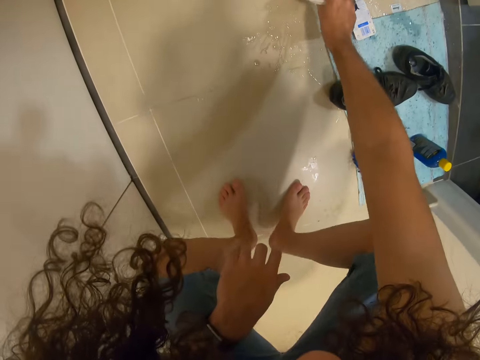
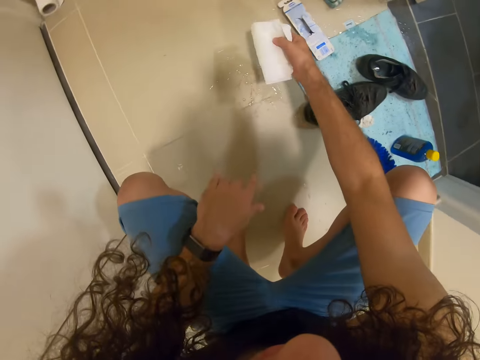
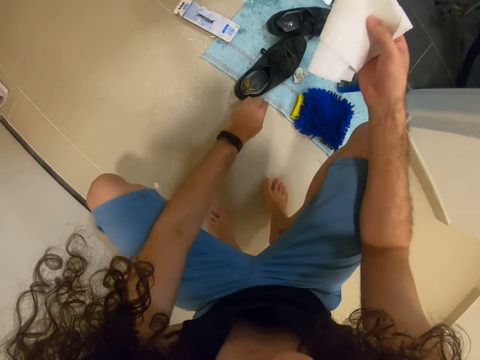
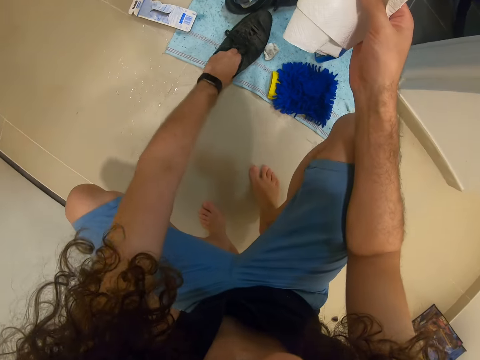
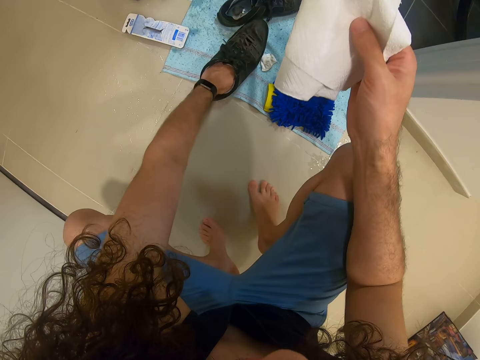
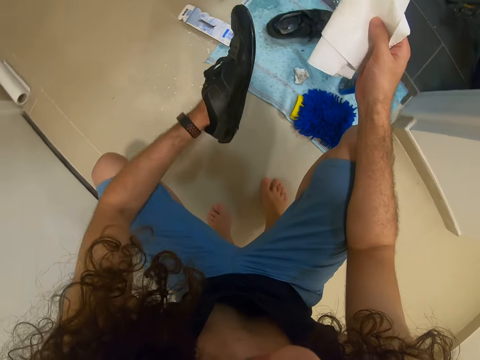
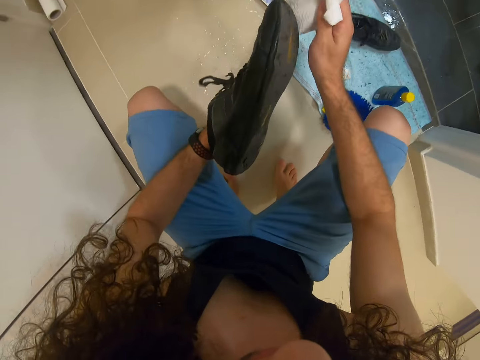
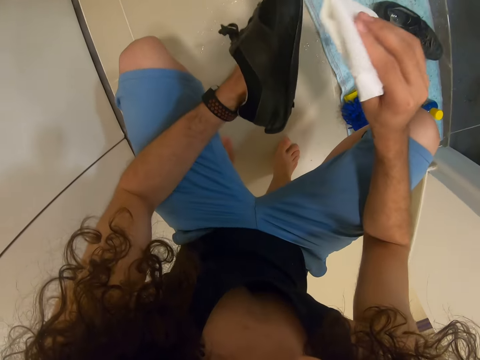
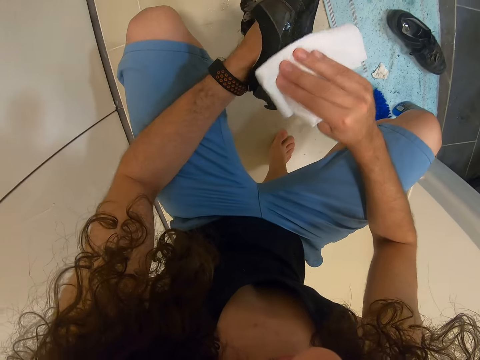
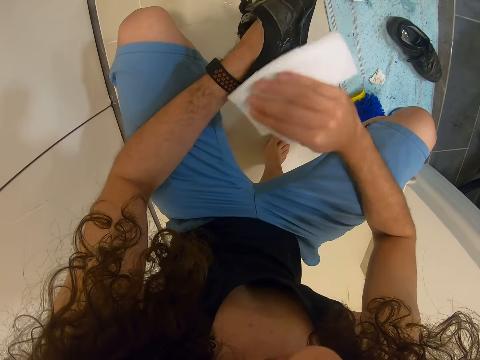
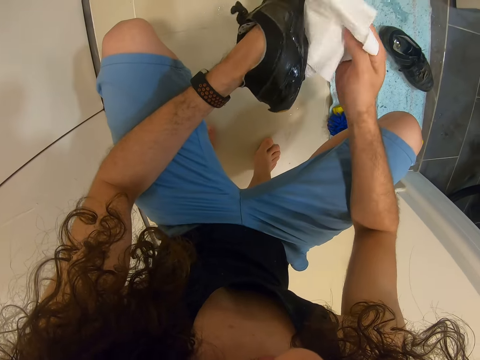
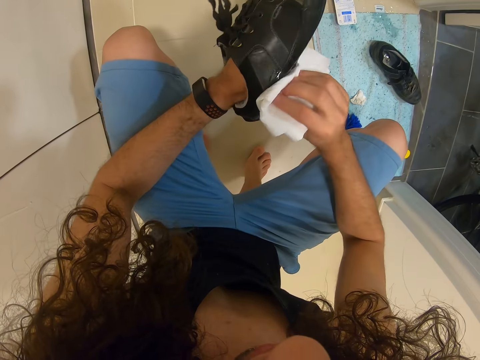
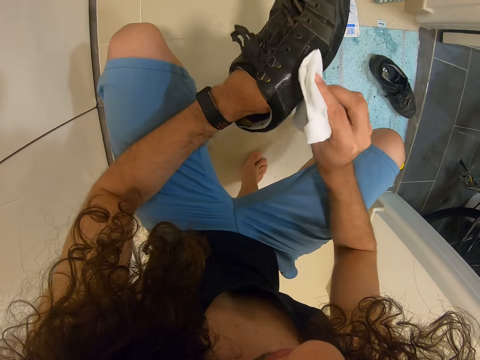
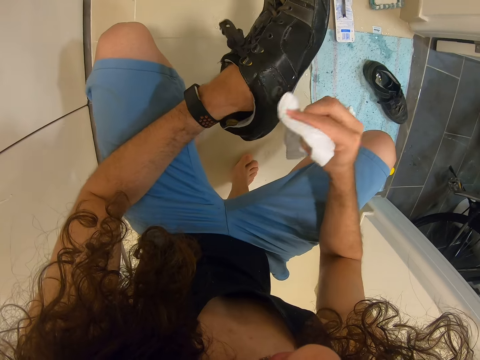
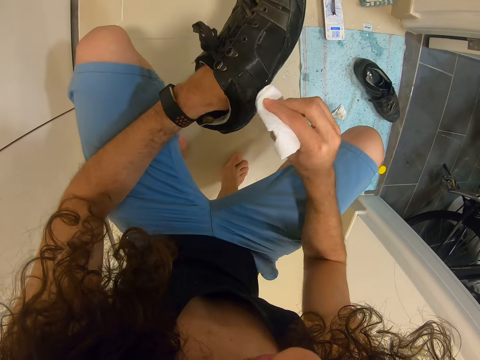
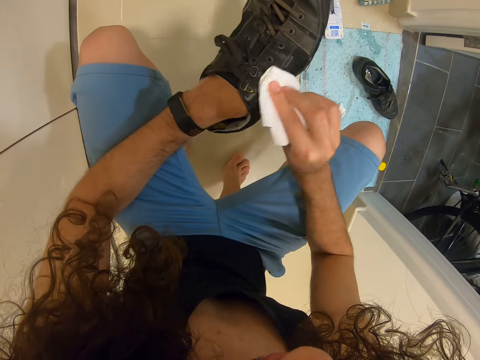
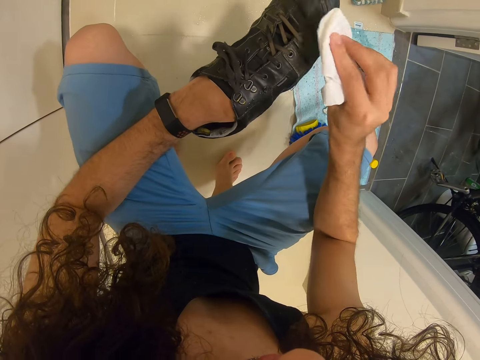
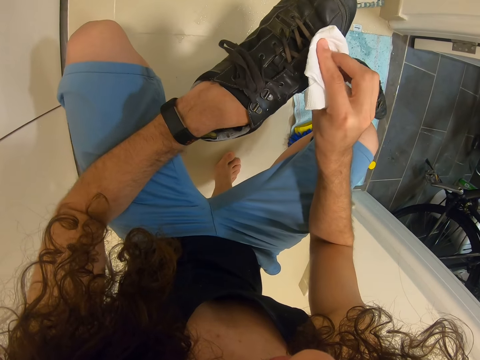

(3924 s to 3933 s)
The camera wearer wipes something with paper. They pick up a shoe. They apply something on the shoe. They wipe the shoes with the paper.
